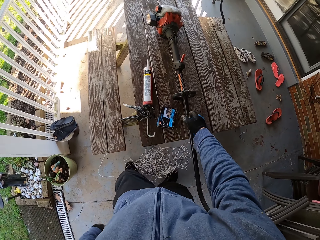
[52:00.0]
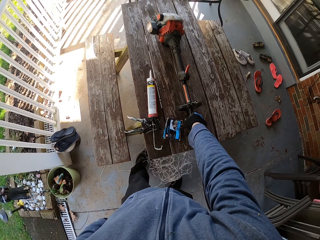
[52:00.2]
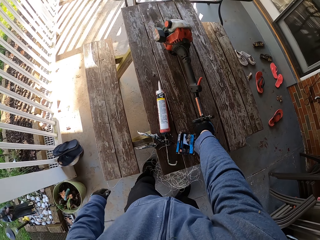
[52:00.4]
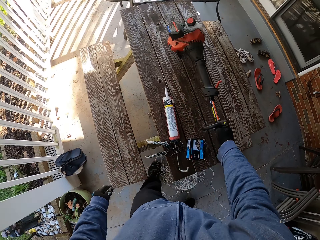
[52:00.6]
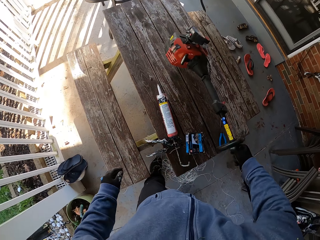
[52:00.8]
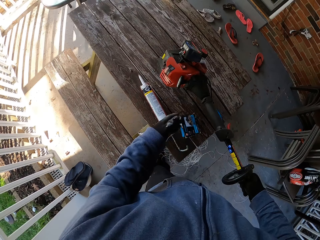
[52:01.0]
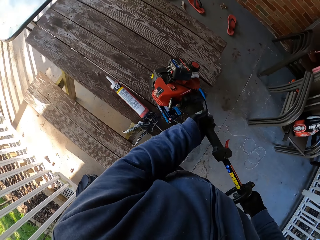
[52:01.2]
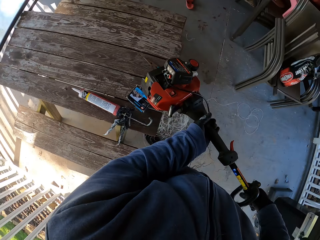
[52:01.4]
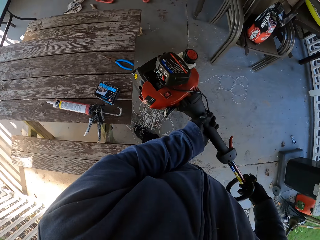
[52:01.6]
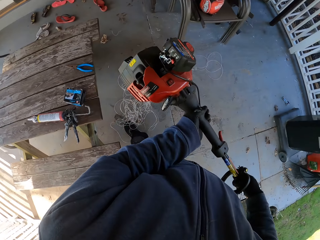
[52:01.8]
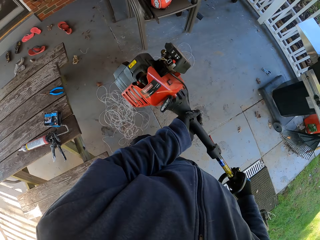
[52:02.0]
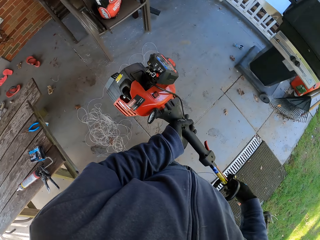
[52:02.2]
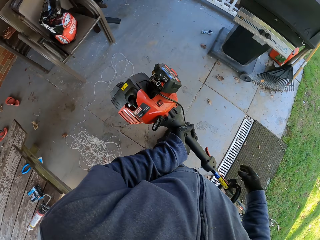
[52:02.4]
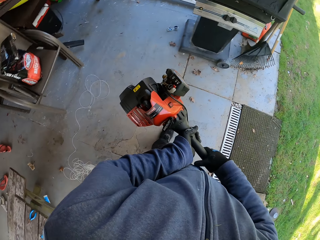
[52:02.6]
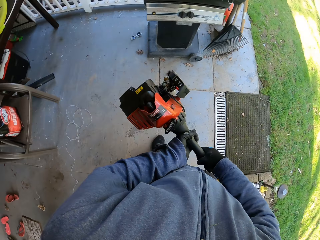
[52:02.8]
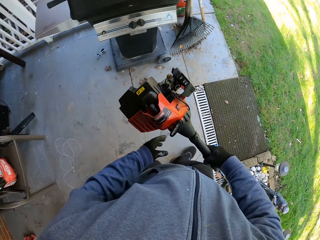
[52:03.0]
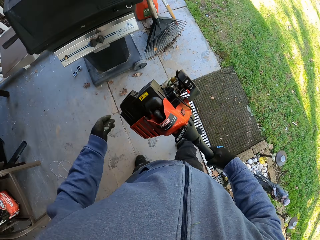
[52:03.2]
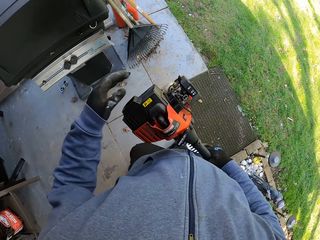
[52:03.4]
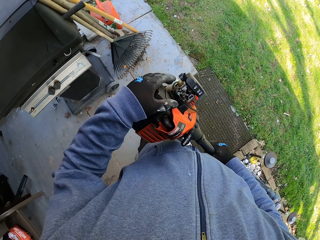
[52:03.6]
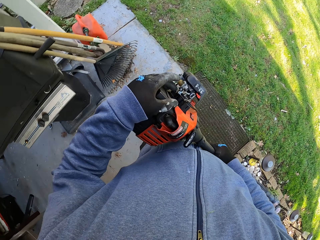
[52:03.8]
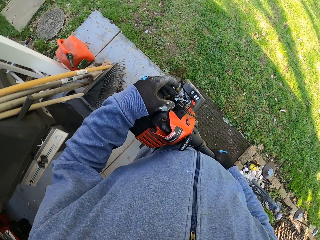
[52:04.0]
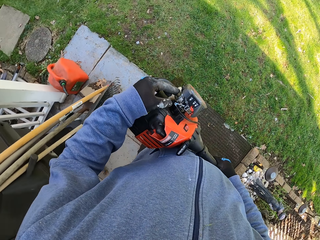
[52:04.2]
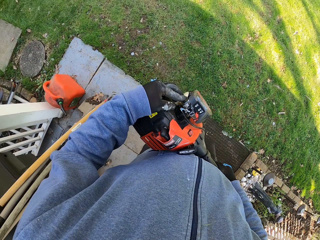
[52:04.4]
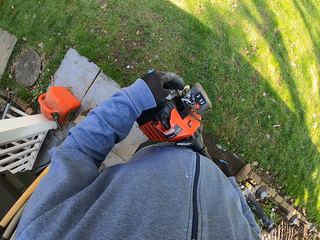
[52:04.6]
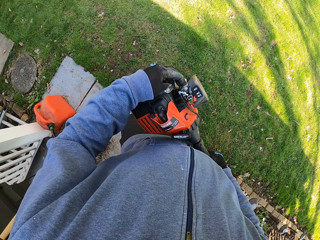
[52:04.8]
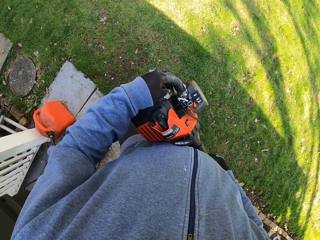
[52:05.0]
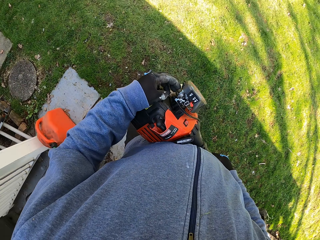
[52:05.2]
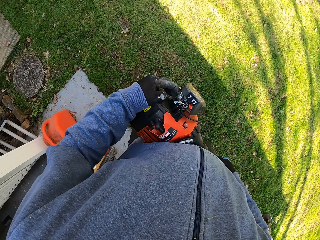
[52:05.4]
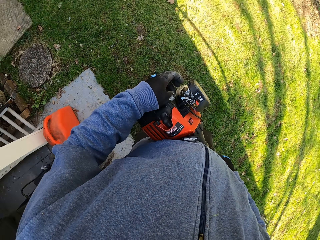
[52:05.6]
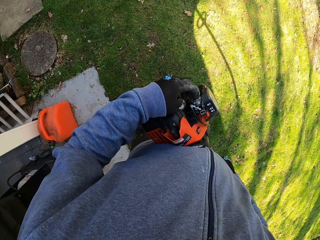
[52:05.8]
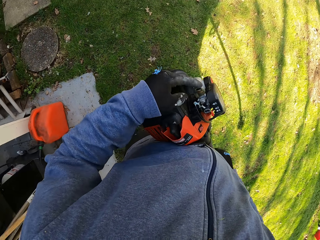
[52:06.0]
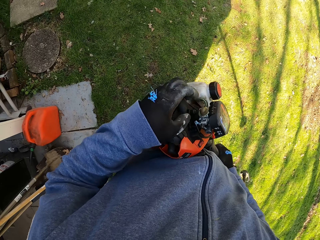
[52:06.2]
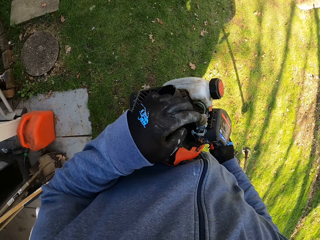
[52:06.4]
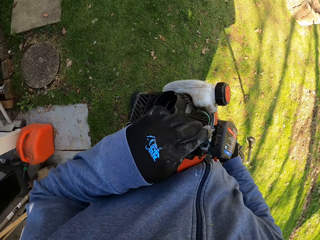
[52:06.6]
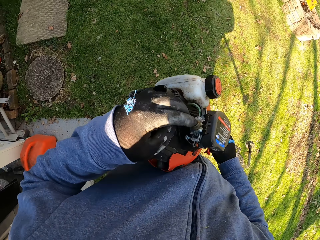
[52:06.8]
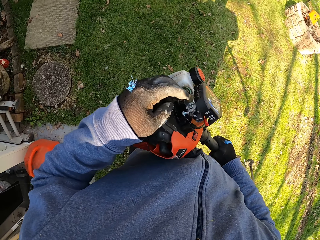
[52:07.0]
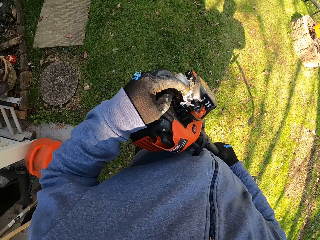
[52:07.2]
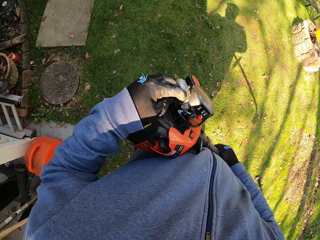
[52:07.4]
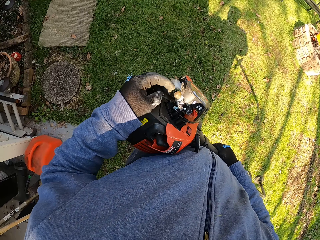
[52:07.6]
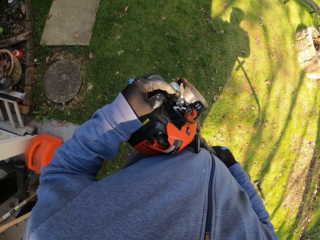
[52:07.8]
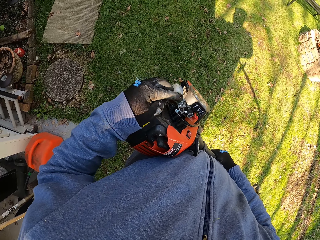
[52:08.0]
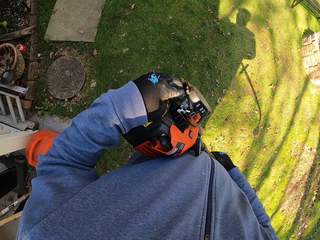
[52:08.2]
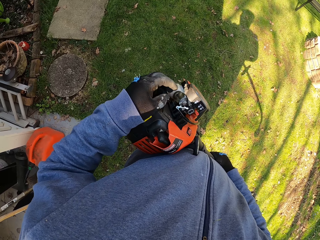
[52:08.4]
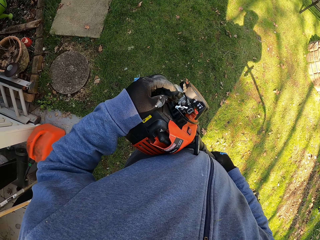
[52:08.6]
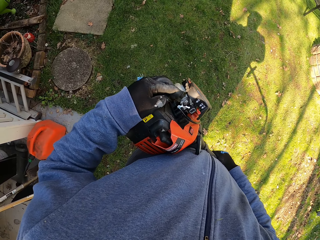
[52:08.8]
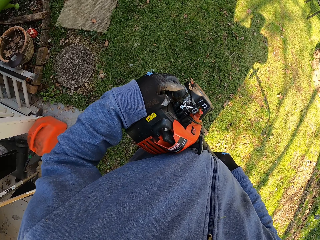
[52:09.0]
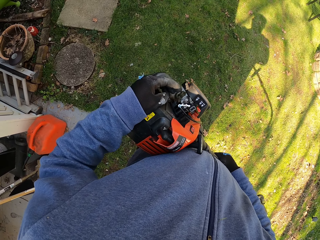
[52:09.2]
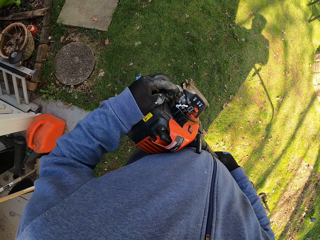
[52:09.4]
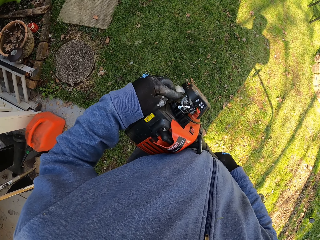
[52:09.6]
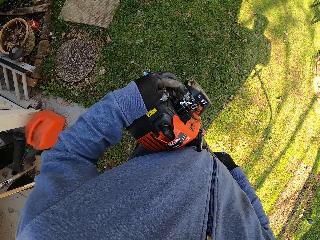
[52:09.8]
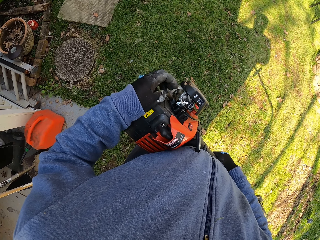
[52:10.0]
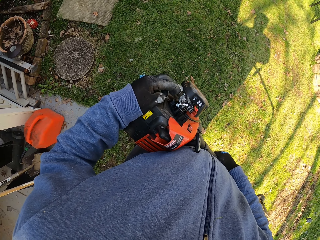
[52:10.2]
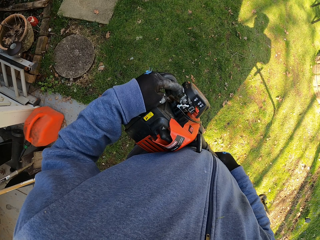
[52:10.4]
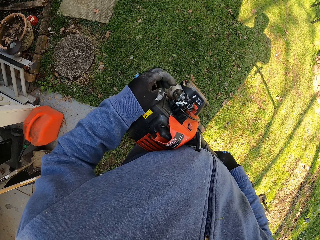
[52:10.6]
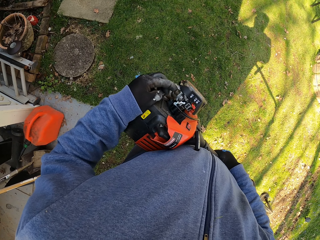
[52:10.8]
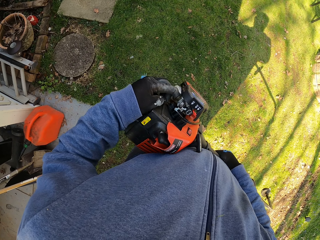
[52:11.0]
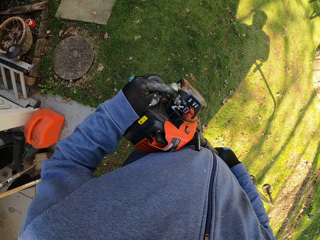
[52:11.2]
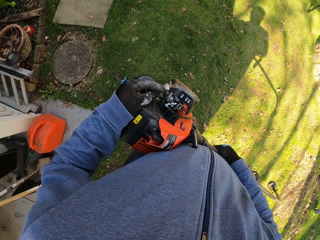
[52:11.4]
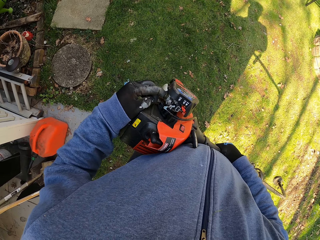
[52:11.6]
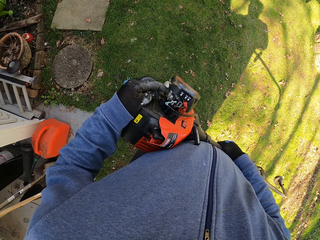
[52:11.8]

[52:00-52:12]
The camera wearer carries the grass trimmer with his right hand. He picks up the grass cutting machine from the table. He walks out of the outdoor lounge. He presses a button on the grass trimmer. He switches on the grass cutting machine.

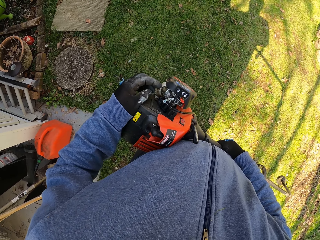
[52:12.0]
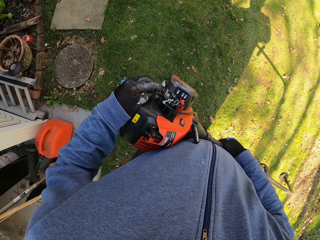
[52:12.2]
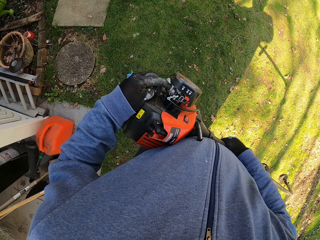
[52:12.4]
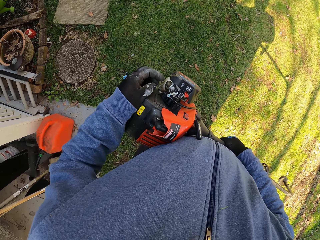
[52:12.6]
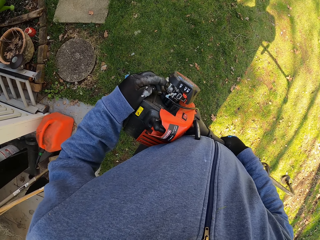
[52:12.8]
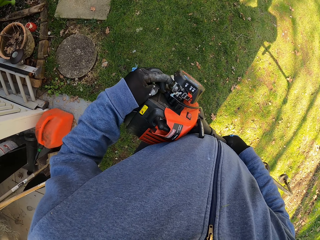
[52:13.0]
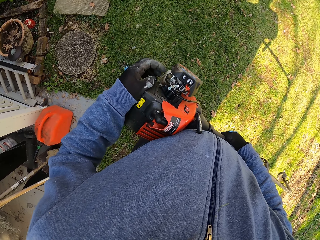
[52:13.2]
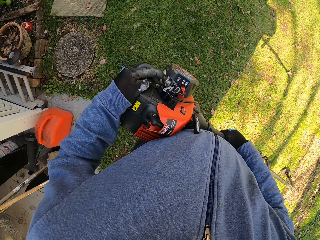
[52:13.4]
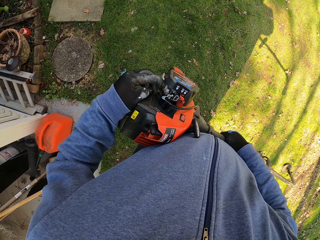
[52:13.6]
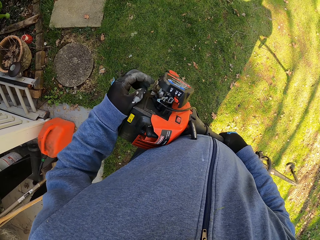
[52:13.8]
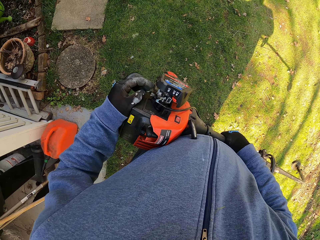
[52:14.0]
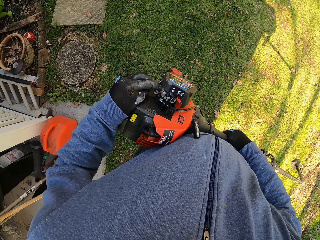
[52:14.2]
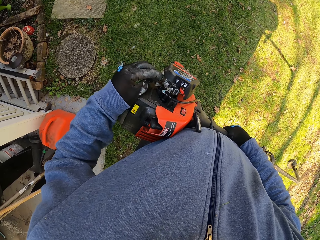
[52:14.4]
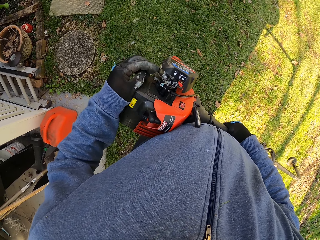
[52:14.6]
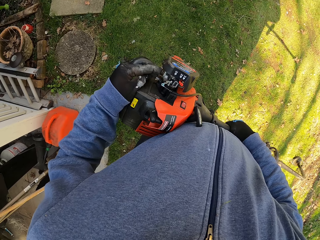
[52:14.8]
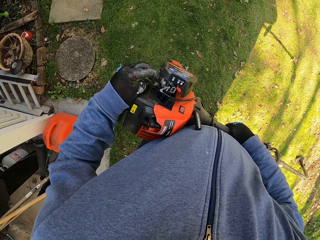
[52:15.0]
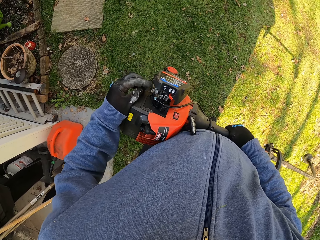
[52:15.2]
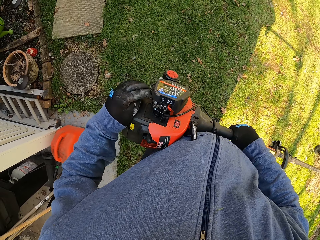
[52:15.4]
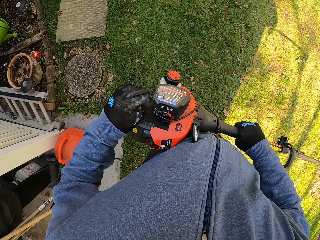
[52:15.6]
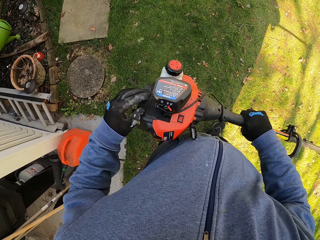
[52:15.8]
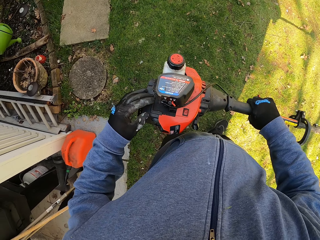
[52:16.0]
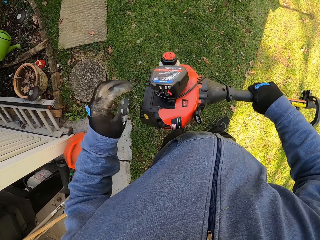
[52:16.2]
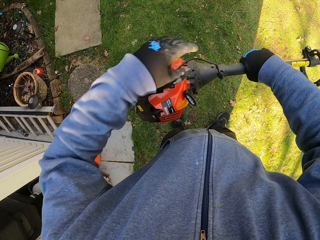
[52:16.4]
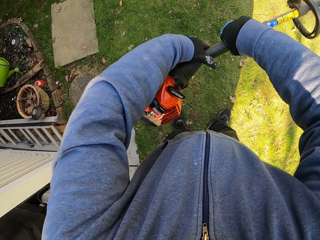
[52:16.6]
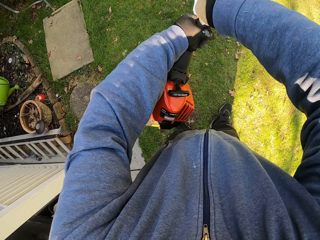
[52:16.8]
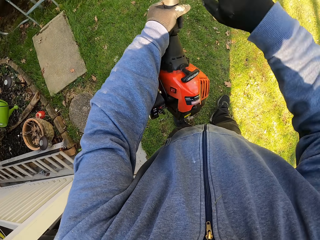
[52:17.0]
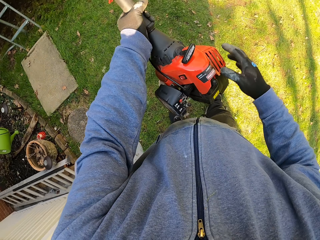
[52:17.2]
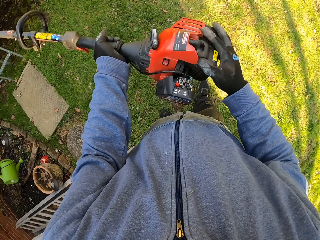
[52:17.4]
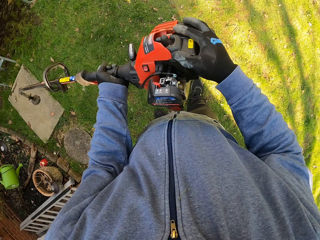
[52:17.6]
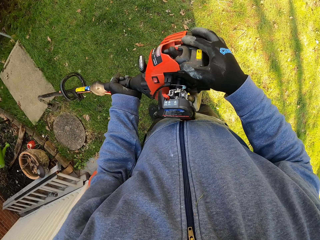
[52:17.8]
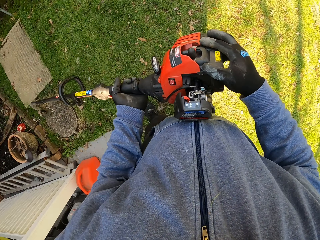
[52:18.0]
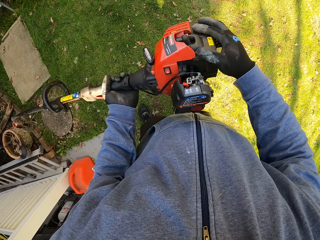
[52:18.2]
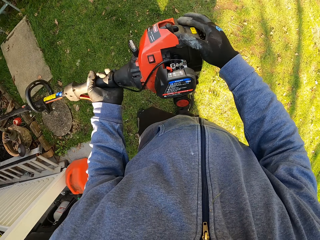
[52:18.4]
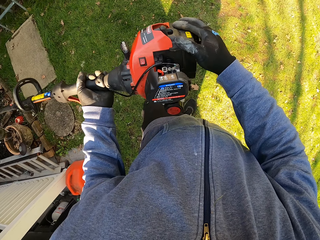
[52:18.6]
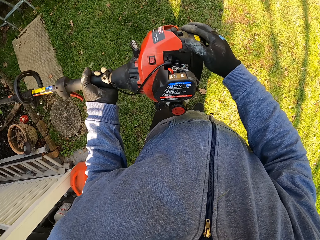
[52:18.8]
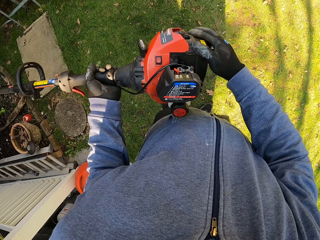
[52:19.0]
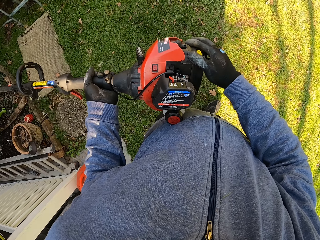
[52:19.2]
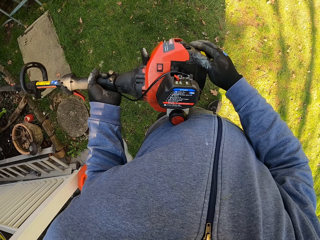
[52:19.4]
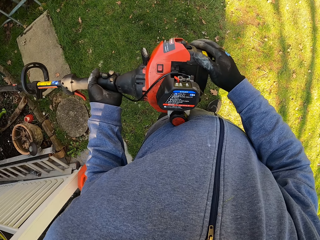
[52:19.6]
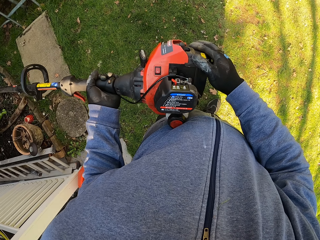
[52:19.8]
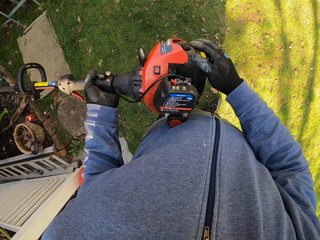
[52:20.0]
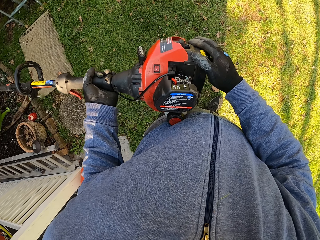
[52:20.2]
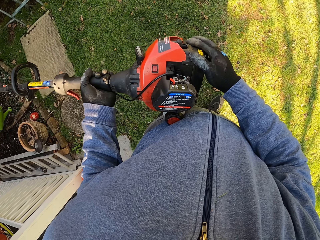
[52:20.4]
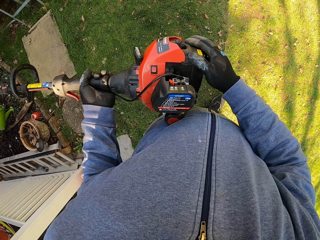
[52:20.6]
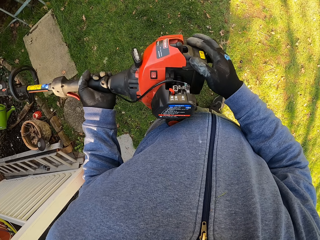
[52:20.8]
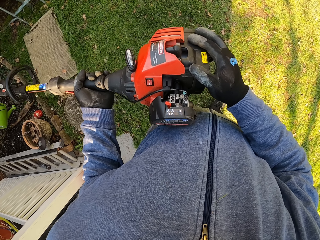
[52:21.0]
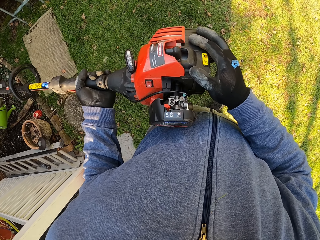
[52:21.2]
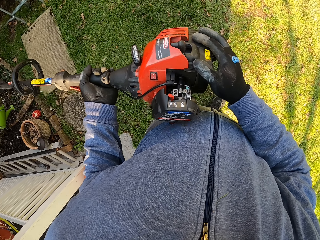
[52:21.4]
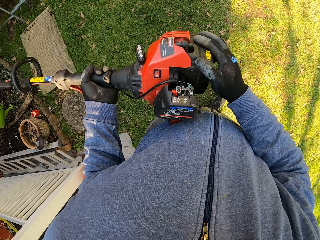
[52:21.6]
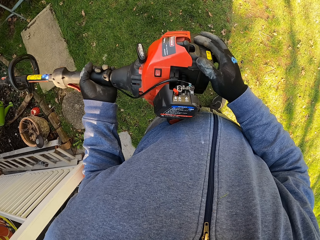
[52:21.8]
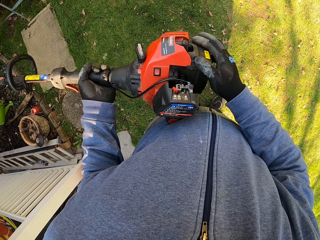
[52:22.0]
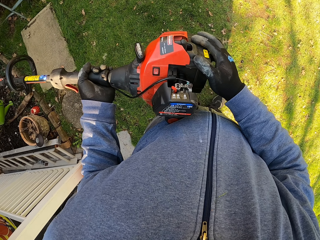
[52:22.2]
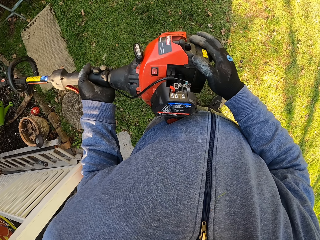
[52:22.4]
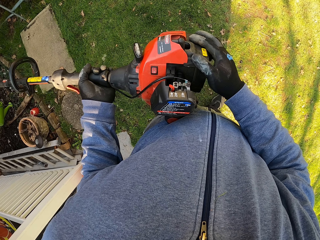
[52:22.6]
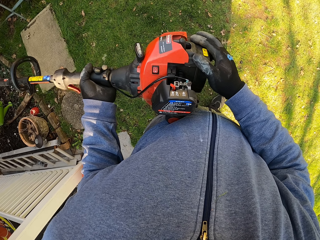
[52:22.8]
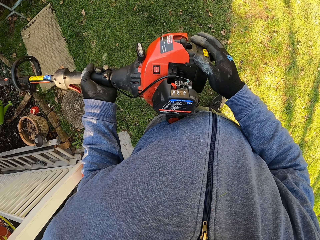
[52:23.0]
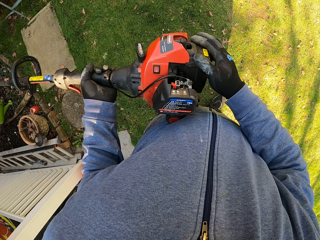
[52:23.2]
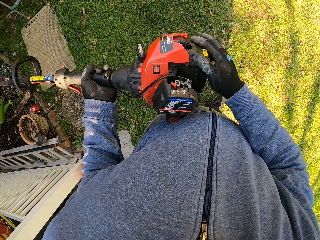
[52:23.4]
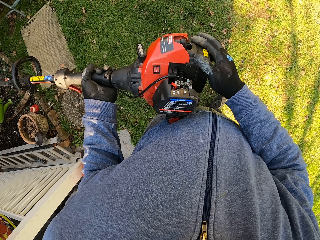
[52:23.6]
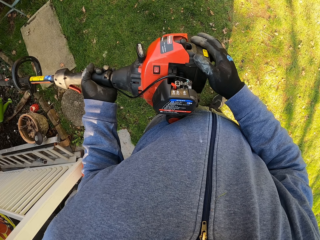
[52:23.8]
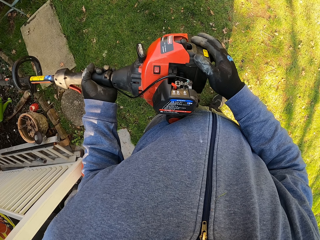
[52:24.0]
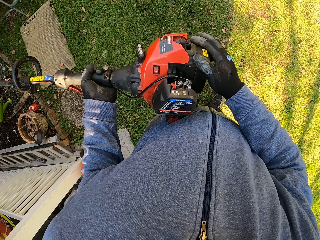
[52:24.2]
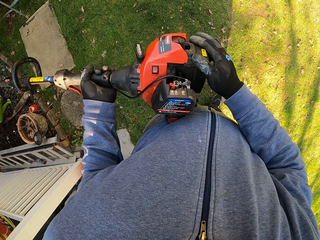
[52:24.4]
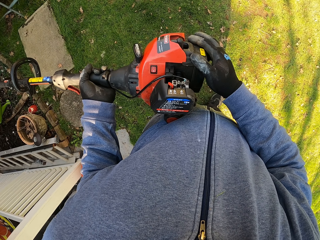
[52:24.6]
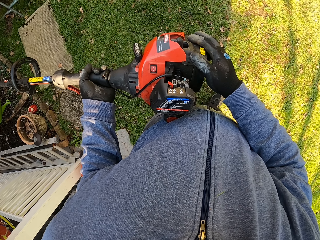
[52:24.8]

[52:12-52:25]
The camera wearer turns the grass trimmer or grass cutting machine. They look at the grass cutting machine.
